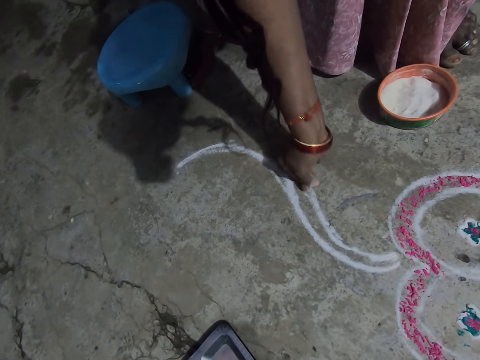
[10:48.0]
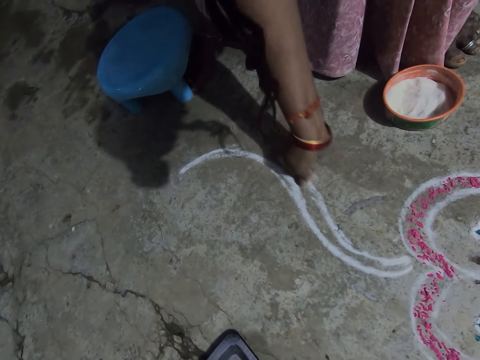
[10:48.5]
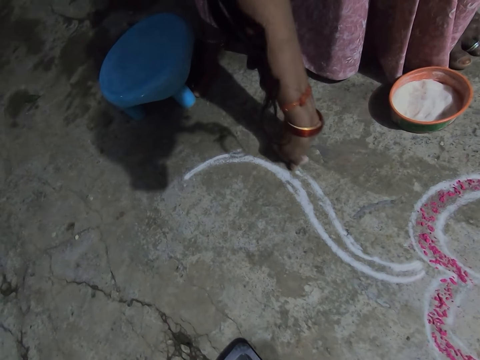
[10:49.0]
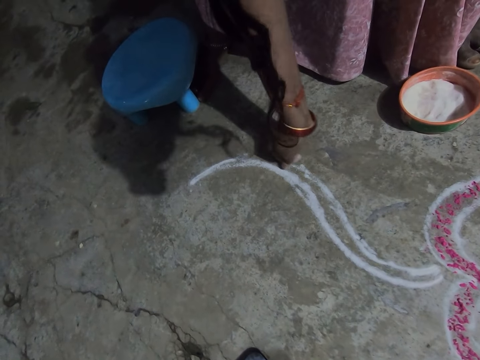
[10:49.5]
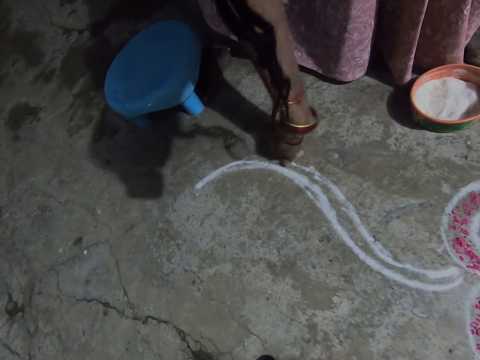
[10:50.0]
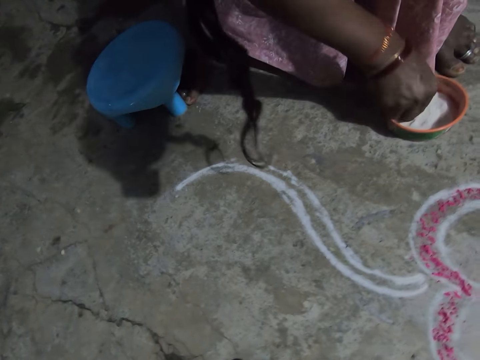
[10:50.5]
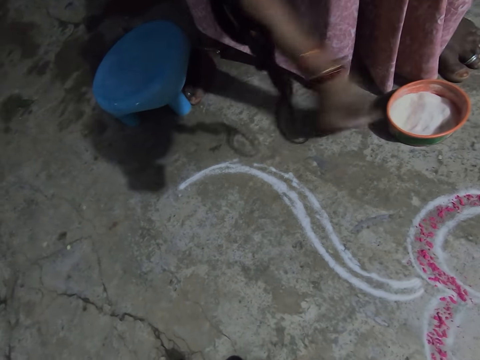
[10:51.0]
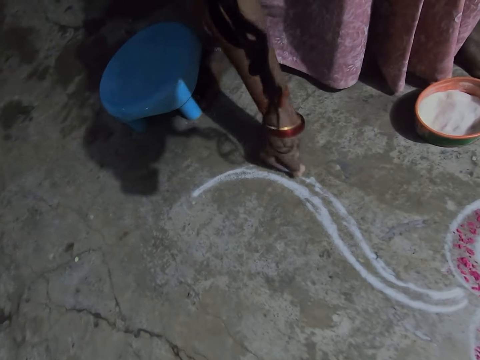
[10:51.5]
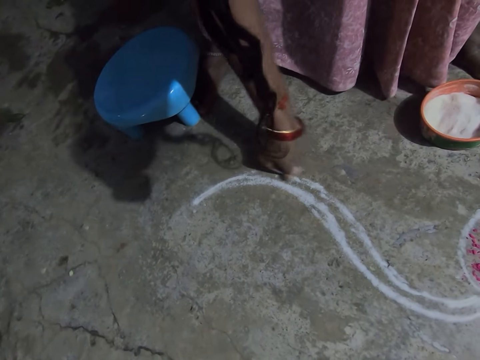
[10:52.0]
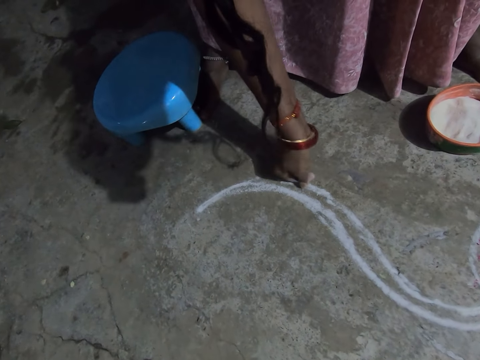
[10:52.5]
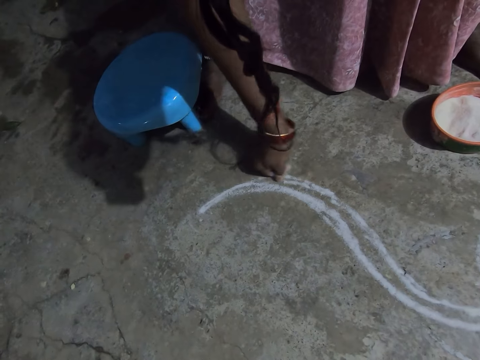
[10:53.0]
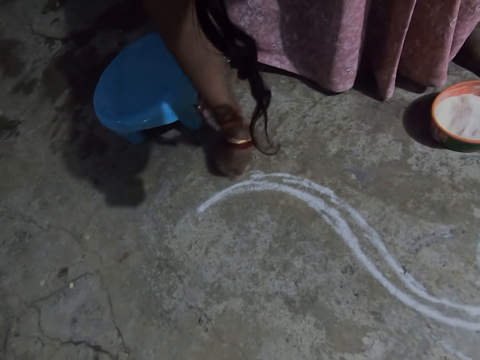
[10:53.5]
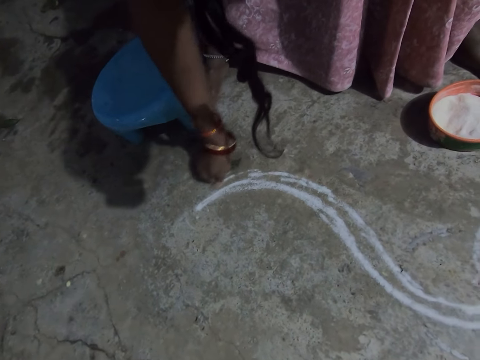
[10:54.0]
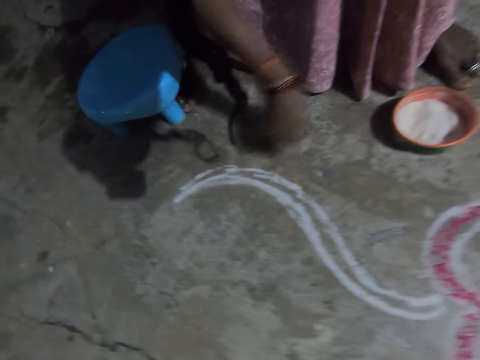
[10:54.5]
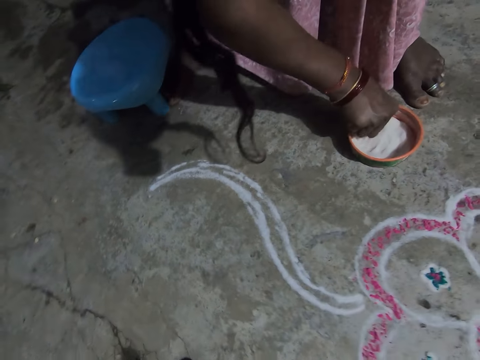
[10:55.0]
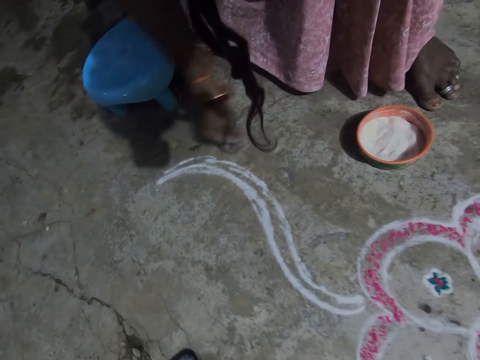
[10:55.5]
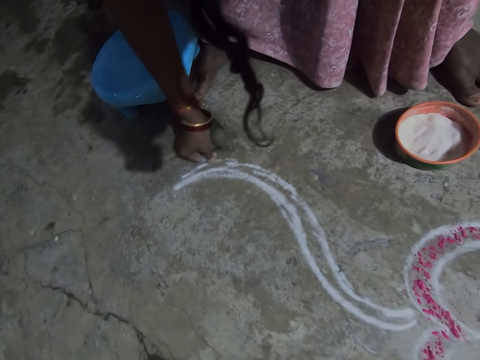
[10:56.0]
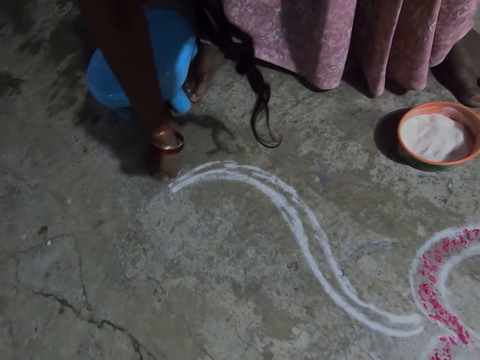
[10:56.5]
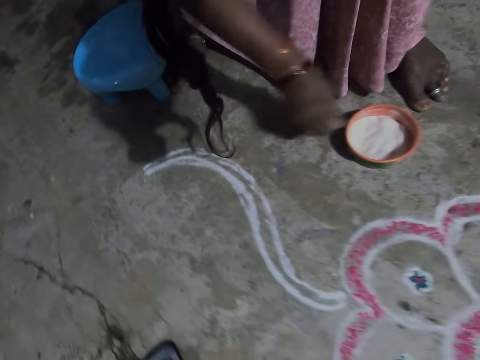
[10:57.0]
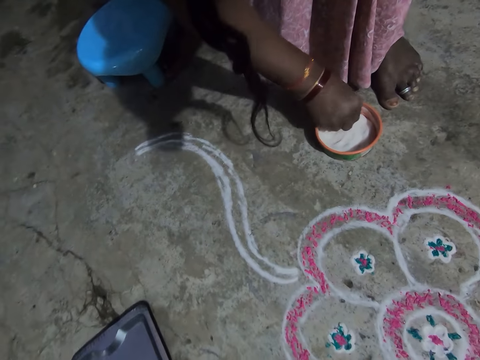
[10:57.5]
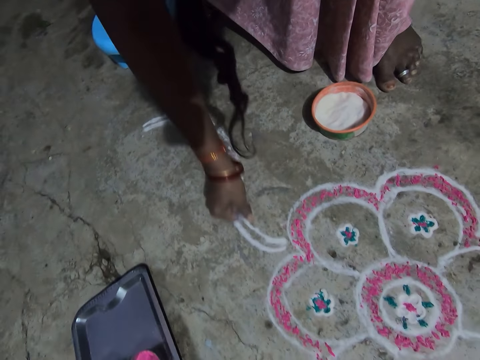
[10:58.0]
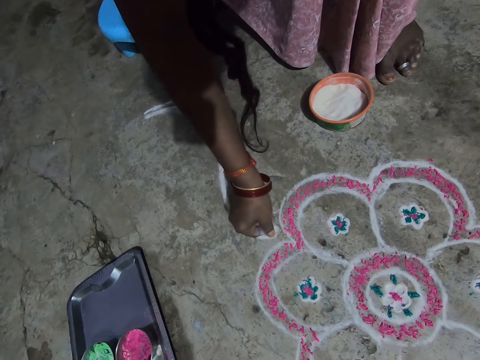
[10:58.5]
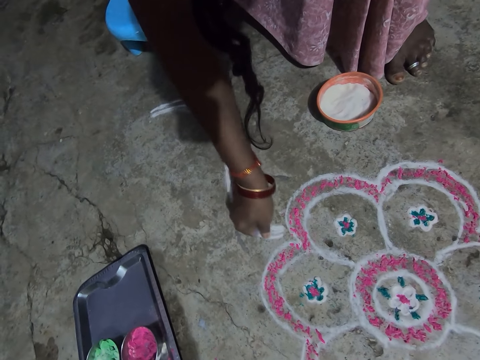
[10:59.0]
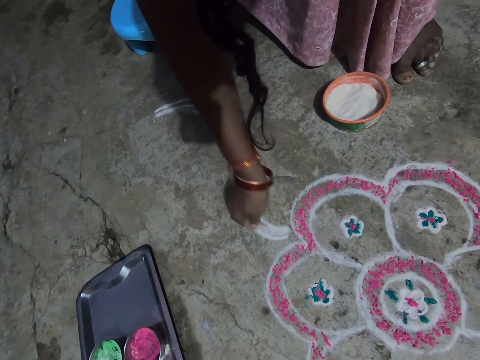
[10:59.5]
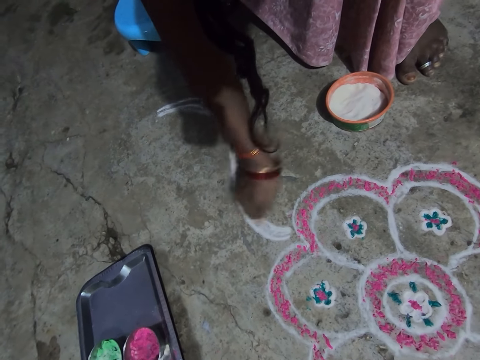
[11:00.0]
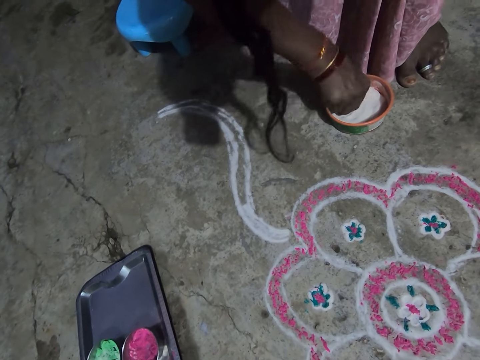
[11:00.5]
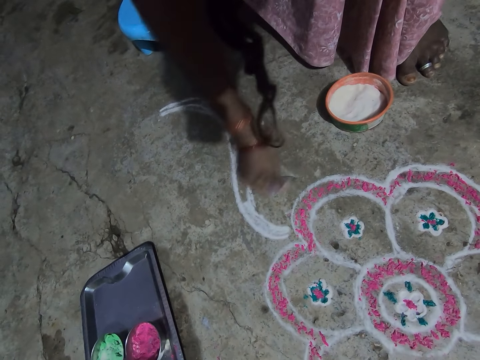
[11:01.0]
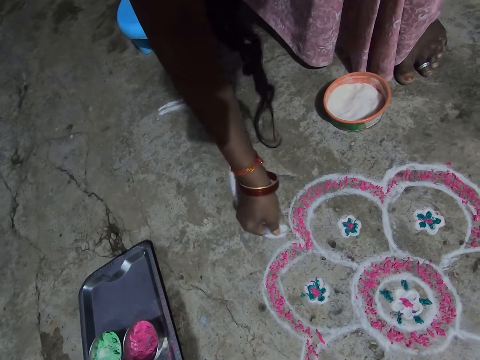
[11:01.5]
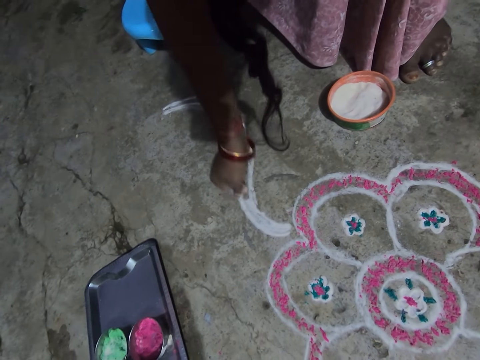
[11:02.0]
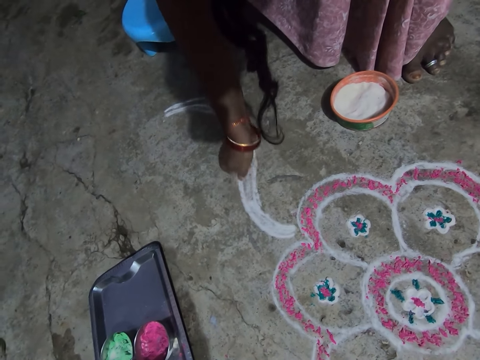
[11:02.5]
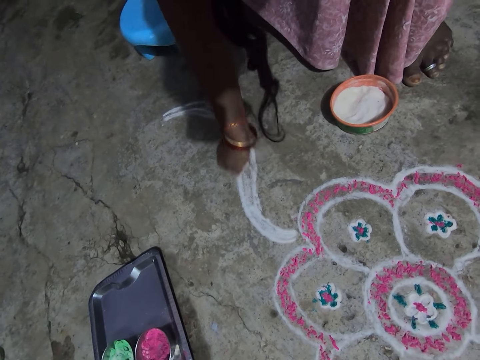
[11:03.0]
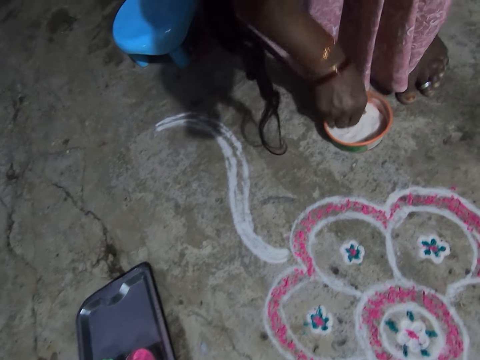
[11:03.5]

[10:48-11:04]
The camera wearer picks the powder paint or powder colour in a container. They sprinkle the powder paint on the floor. They pick the powder paint in the container. They pour the powder colour on the floor. They scoop the powder colour. They sprinkle the powder paint on the floor. They pick the powder paint in the container. They sprinkle the powder paint on the floor.

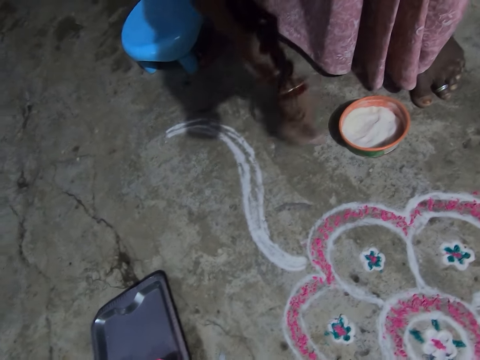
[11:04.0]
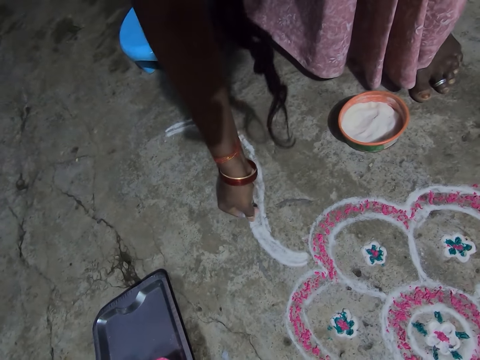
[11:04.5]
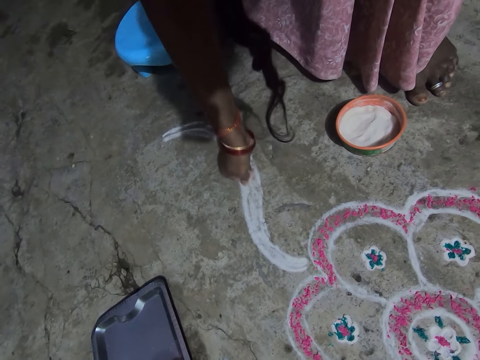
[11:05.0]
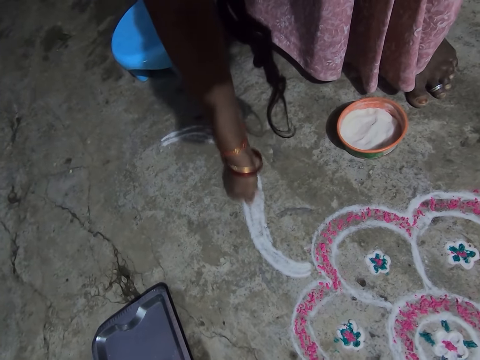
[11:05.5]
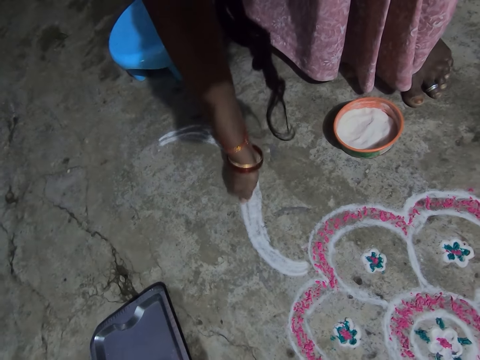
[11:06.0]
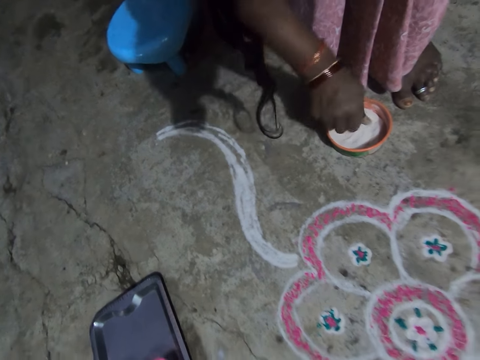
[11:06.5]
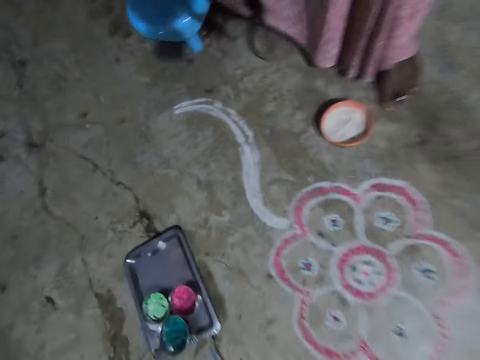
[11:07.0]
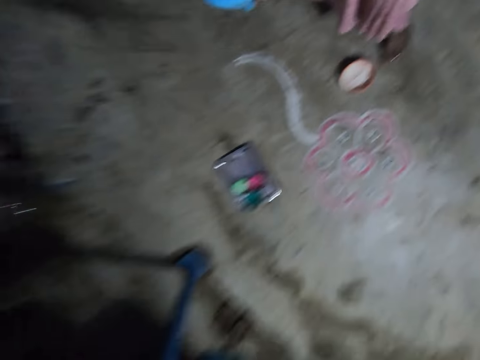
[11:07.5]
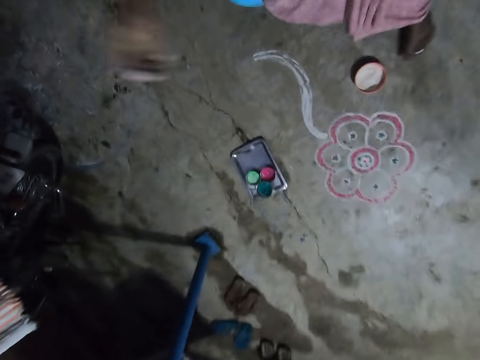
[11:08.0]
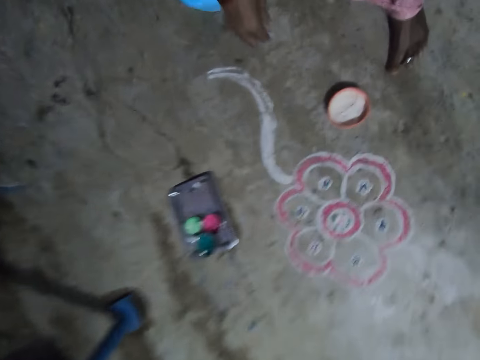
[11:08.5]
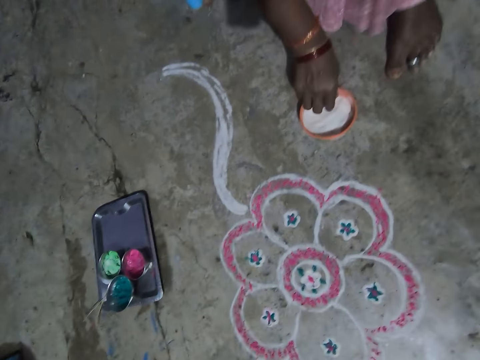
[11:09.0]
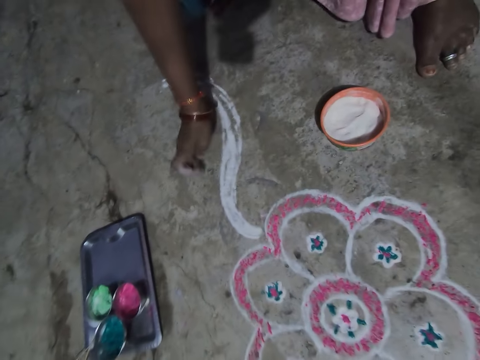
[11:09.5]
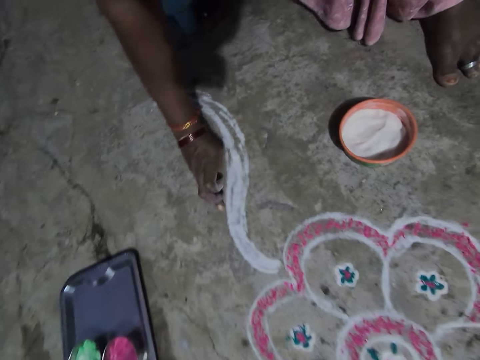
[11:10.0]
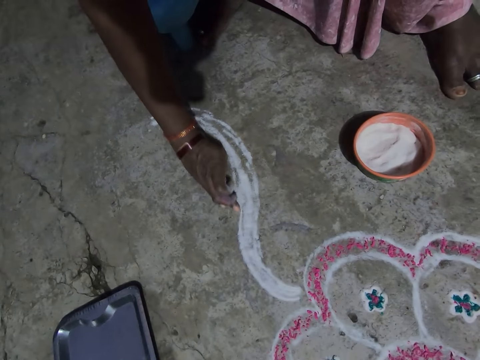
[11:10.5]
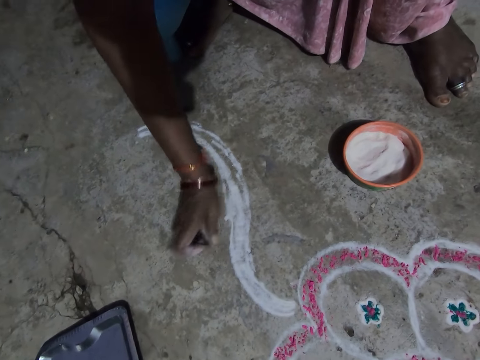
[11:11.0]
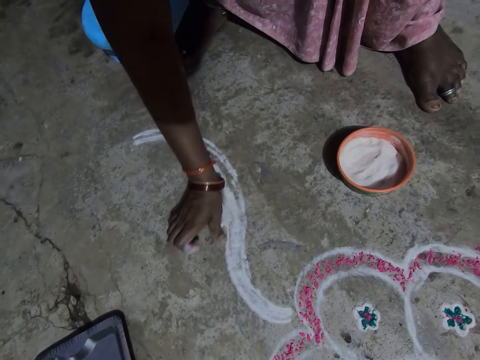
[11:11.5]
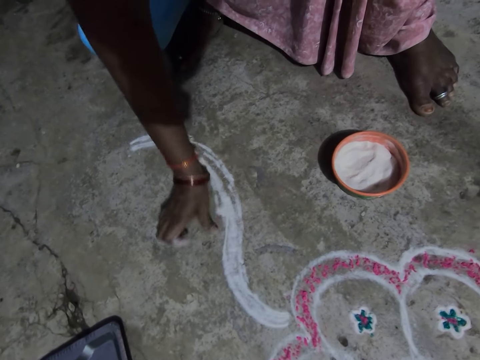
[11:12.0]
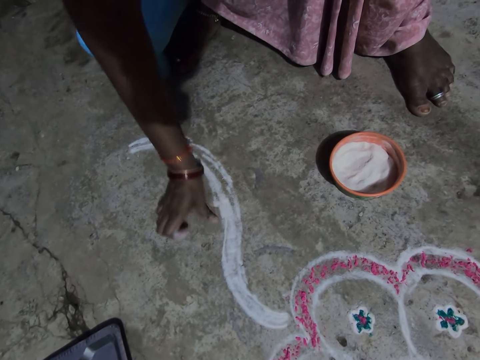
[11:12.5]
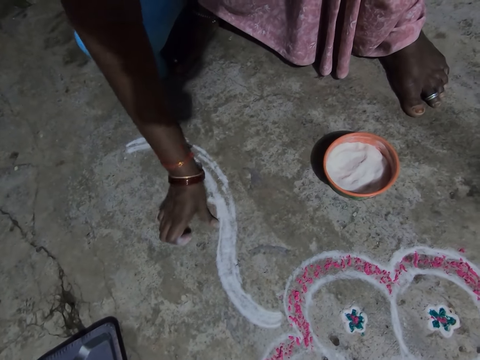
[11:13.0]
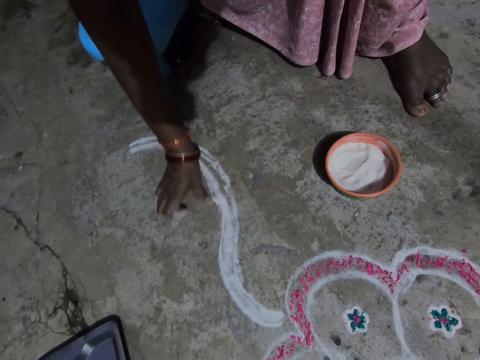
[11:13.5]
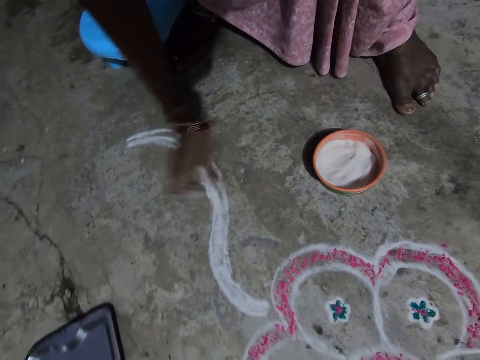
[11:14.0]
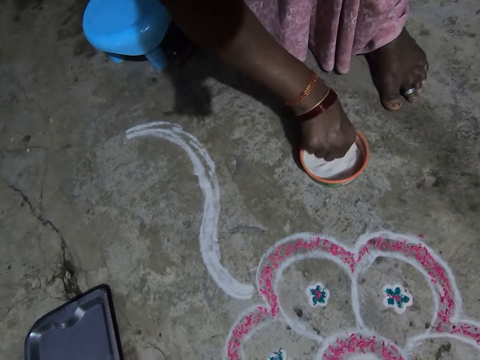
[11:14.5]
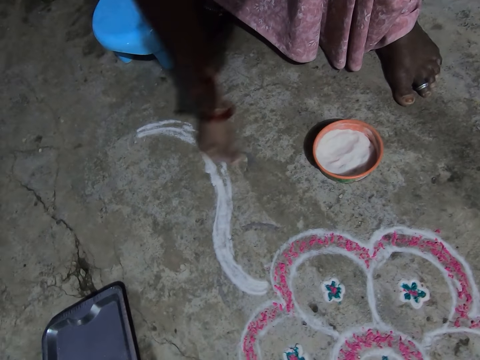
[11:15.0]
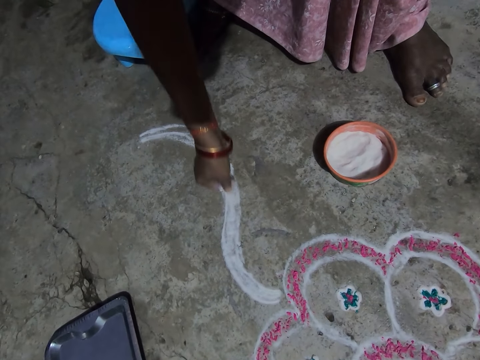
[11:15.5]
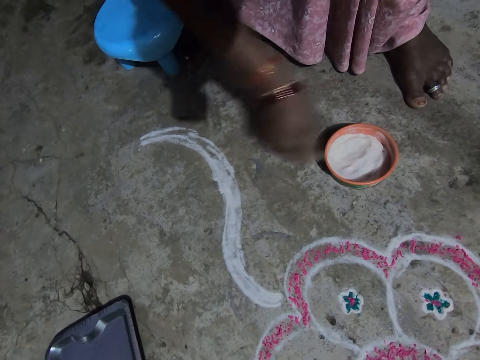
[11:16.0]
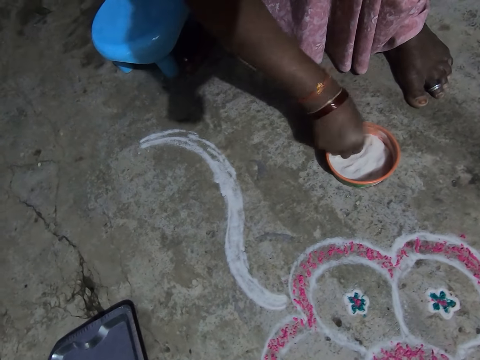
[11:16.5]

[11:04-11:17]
The camera wearer picks the powder paint or powder colour in a container. They sprinkle the powder paint on the floor. They put the powder colour in the container. They stand beside the container. They scoop the powder colour. They put the powder on the side. They align the powder paint on the floor. They pick the powder paint in the container. They sprinkle the powder paint on the floor.
